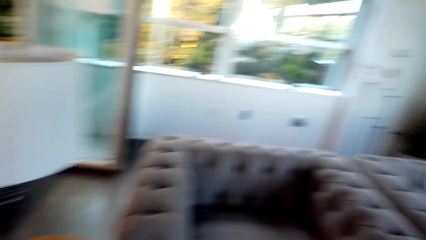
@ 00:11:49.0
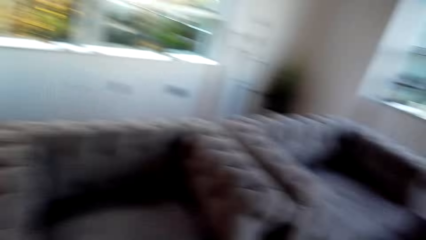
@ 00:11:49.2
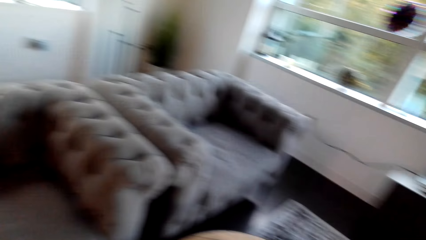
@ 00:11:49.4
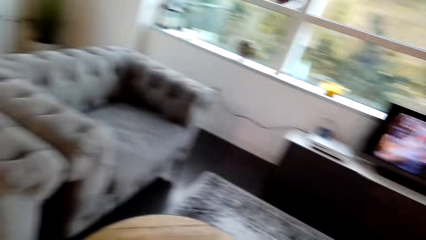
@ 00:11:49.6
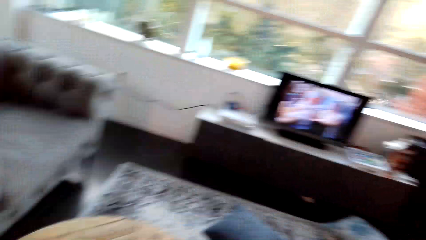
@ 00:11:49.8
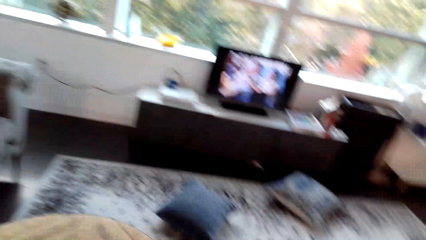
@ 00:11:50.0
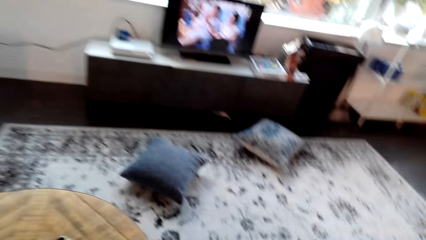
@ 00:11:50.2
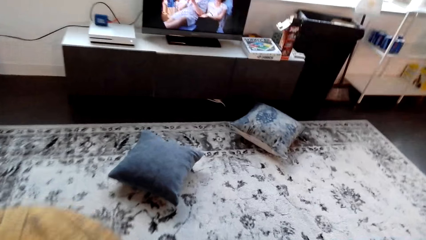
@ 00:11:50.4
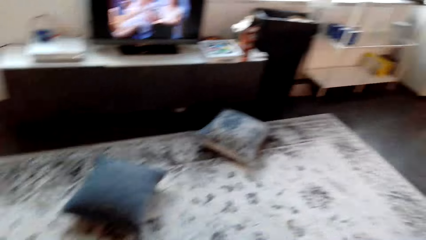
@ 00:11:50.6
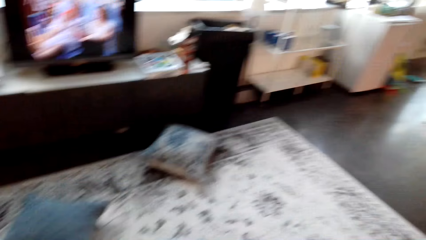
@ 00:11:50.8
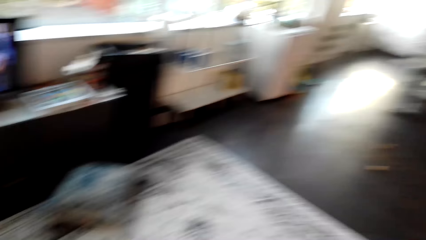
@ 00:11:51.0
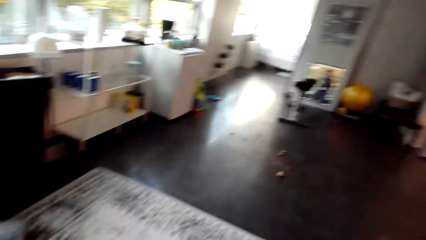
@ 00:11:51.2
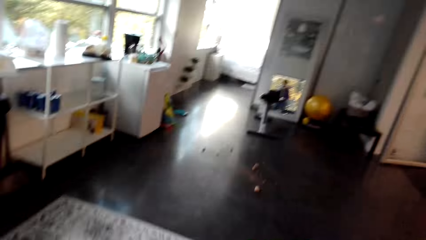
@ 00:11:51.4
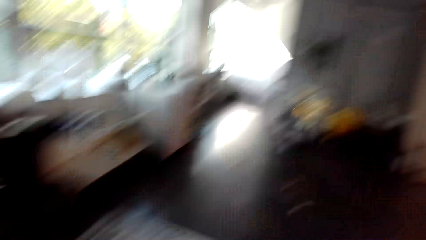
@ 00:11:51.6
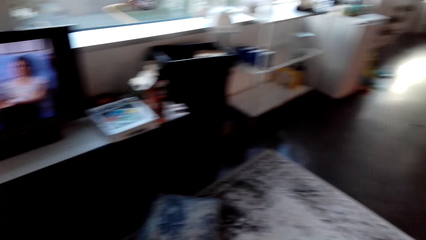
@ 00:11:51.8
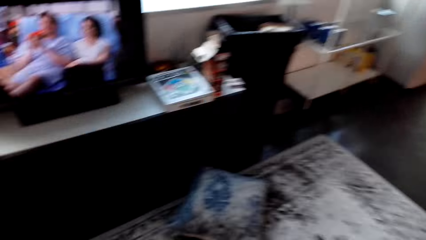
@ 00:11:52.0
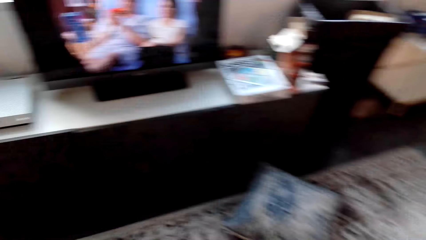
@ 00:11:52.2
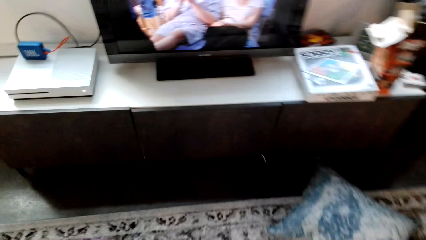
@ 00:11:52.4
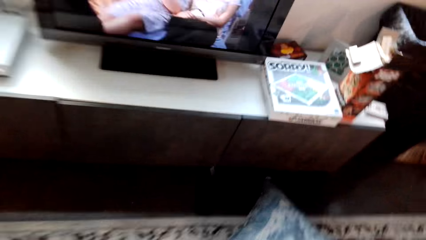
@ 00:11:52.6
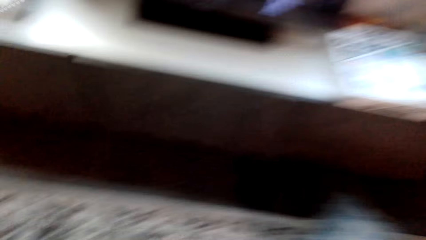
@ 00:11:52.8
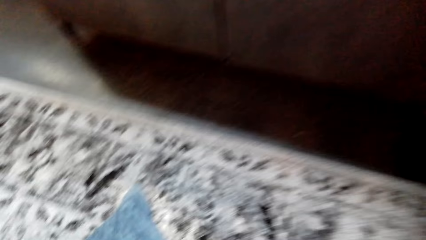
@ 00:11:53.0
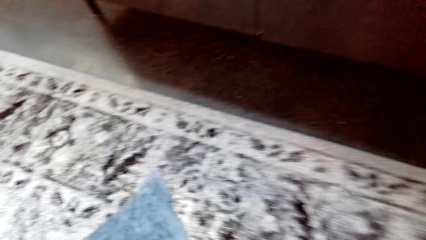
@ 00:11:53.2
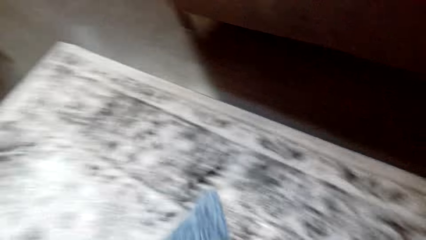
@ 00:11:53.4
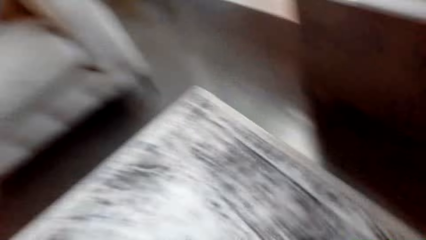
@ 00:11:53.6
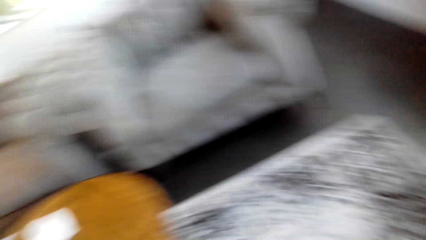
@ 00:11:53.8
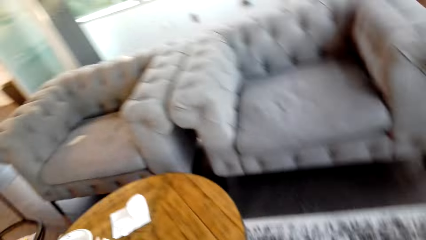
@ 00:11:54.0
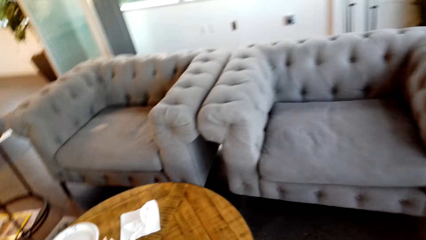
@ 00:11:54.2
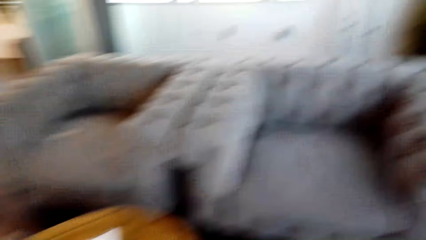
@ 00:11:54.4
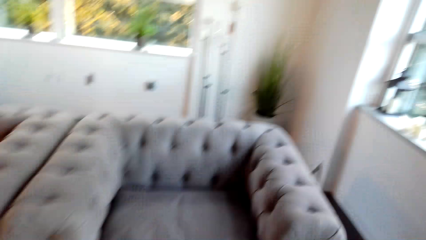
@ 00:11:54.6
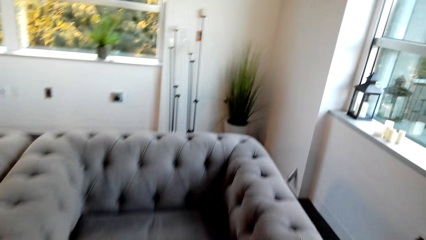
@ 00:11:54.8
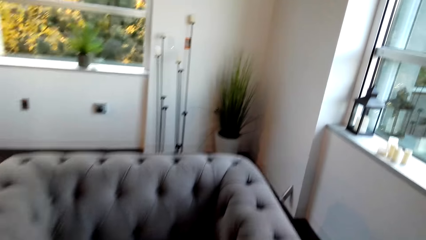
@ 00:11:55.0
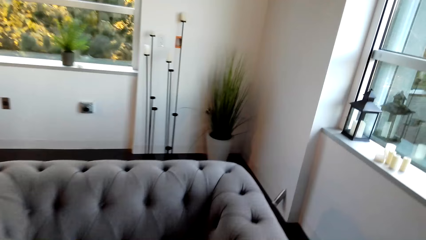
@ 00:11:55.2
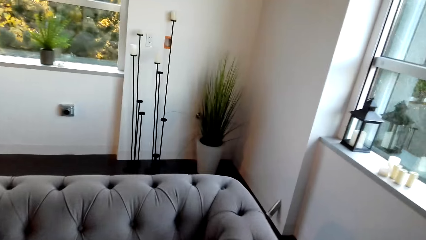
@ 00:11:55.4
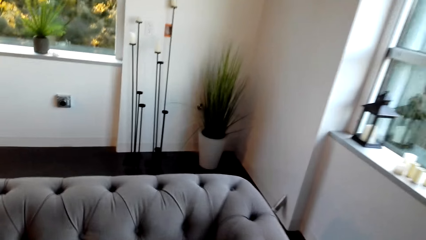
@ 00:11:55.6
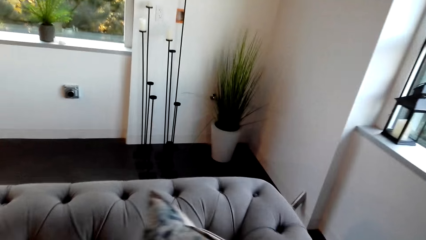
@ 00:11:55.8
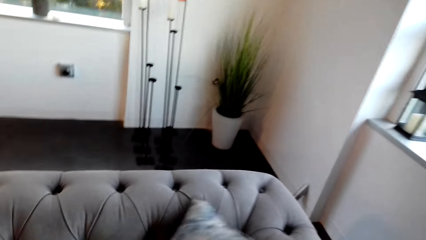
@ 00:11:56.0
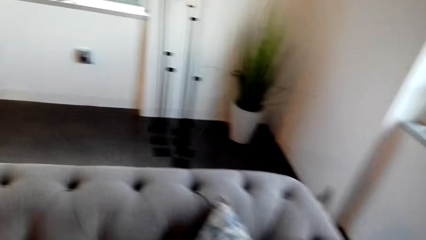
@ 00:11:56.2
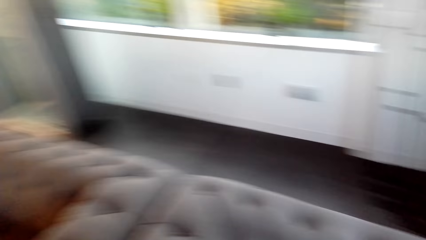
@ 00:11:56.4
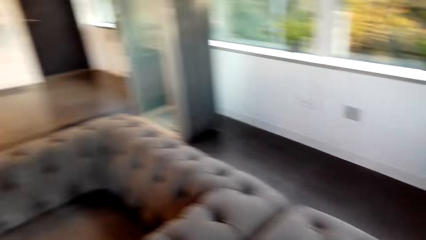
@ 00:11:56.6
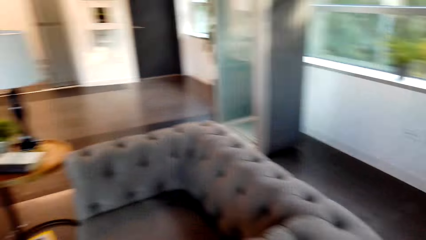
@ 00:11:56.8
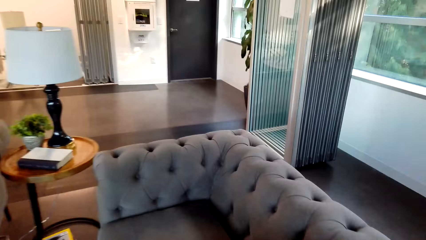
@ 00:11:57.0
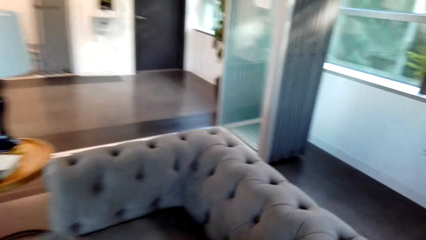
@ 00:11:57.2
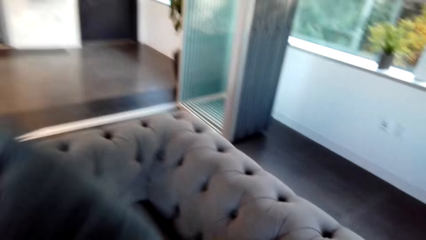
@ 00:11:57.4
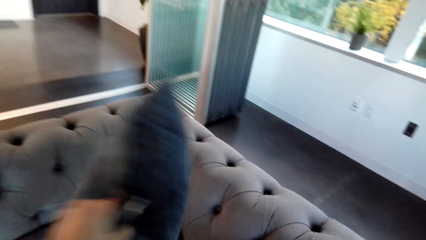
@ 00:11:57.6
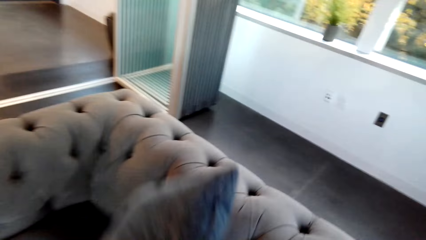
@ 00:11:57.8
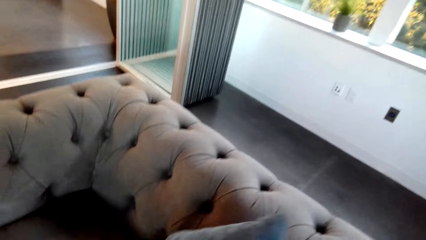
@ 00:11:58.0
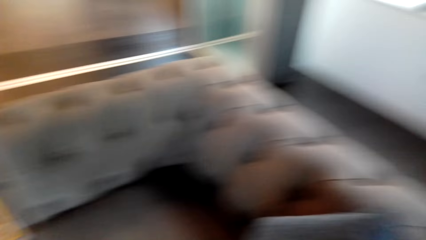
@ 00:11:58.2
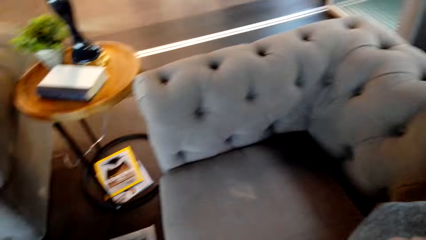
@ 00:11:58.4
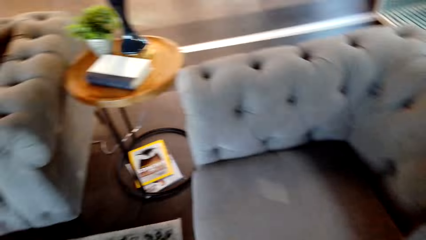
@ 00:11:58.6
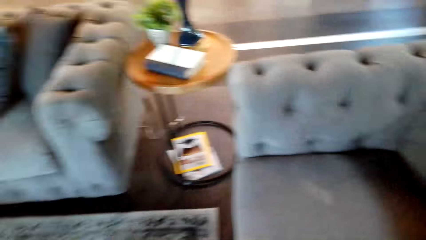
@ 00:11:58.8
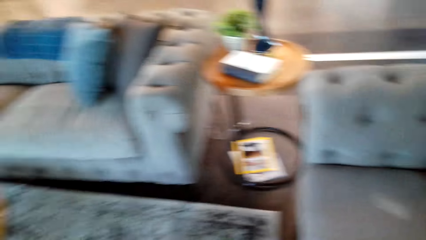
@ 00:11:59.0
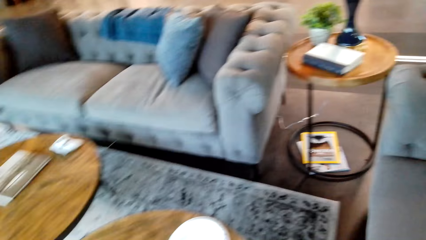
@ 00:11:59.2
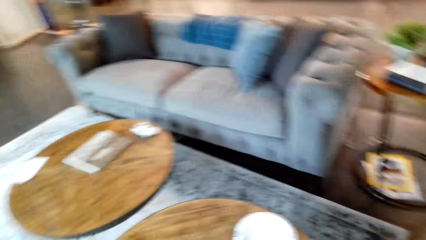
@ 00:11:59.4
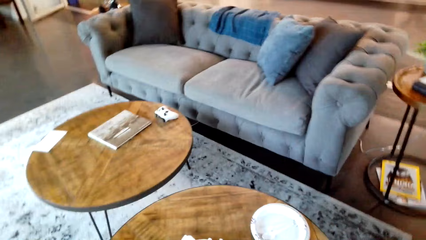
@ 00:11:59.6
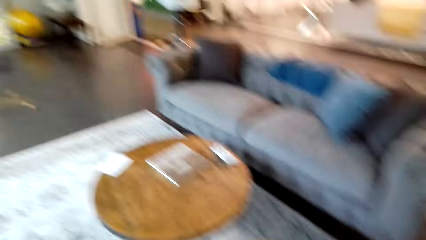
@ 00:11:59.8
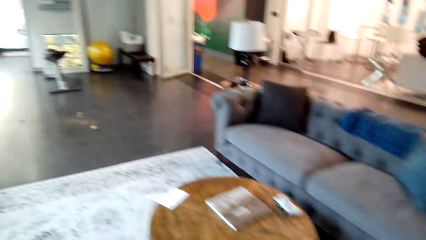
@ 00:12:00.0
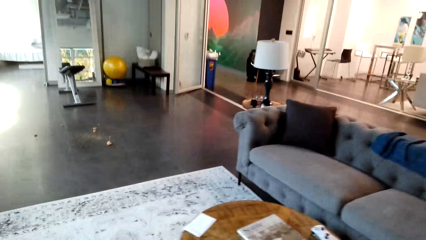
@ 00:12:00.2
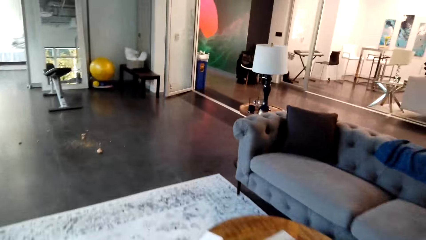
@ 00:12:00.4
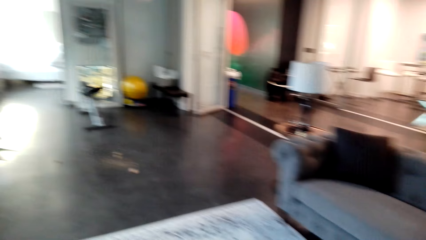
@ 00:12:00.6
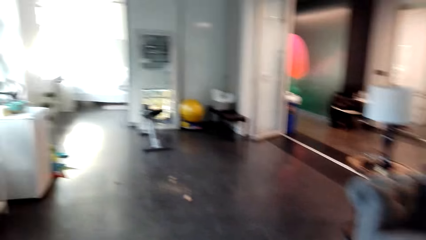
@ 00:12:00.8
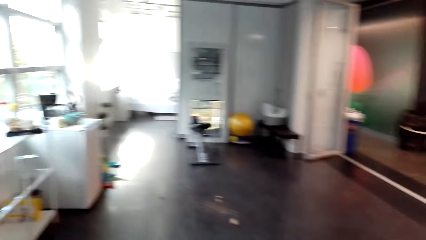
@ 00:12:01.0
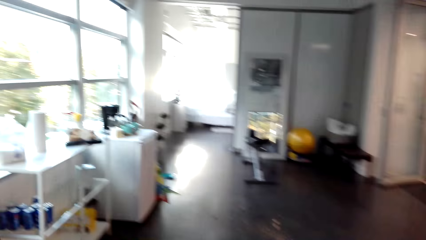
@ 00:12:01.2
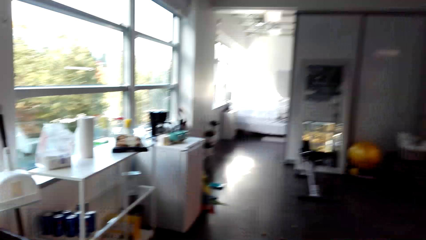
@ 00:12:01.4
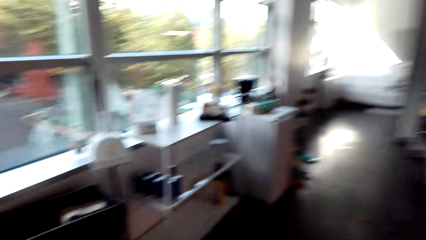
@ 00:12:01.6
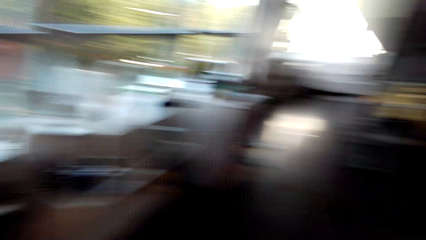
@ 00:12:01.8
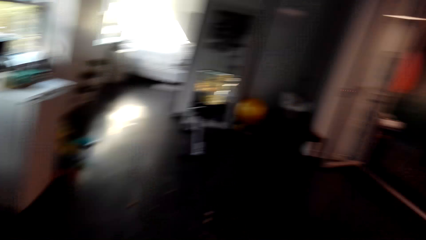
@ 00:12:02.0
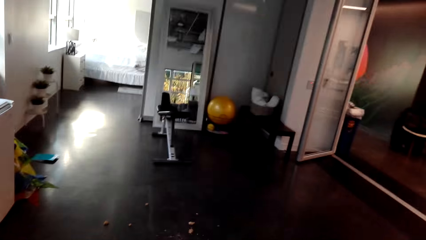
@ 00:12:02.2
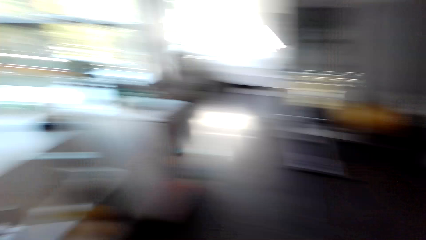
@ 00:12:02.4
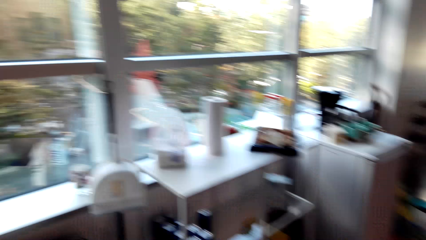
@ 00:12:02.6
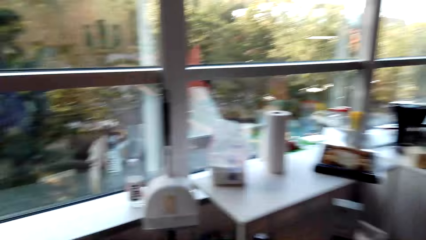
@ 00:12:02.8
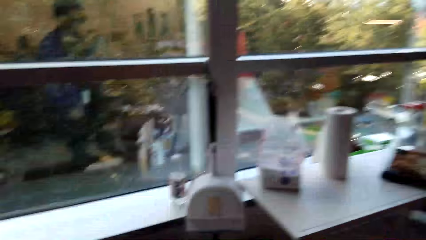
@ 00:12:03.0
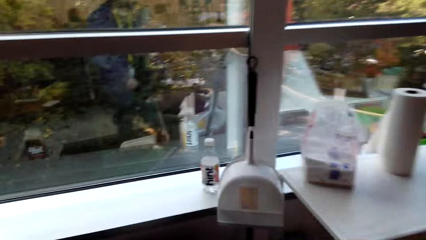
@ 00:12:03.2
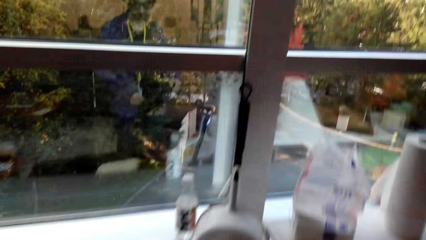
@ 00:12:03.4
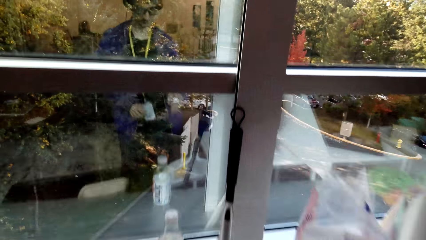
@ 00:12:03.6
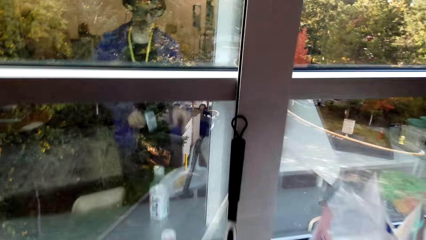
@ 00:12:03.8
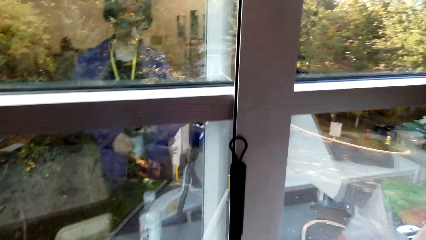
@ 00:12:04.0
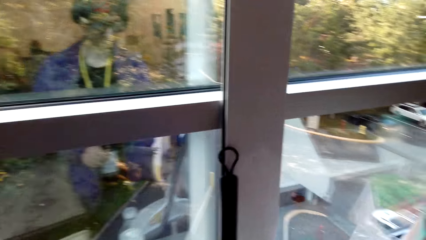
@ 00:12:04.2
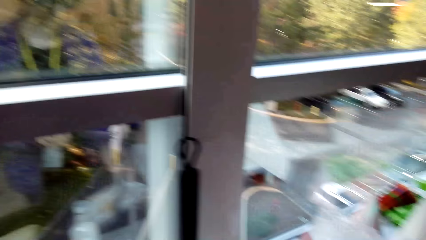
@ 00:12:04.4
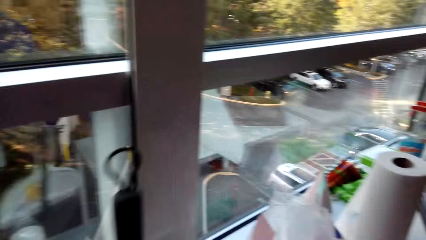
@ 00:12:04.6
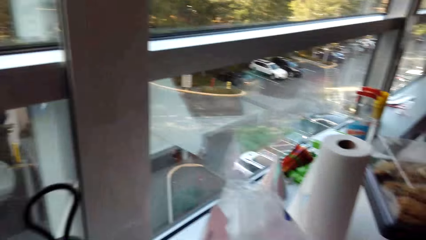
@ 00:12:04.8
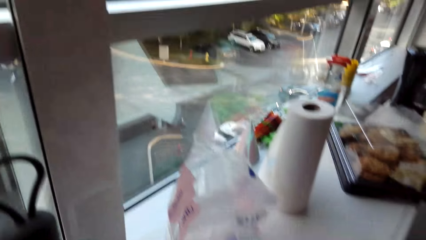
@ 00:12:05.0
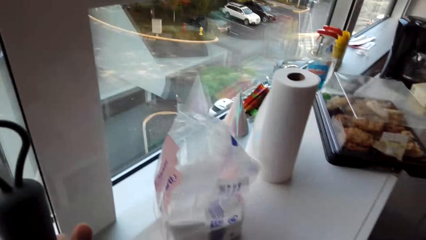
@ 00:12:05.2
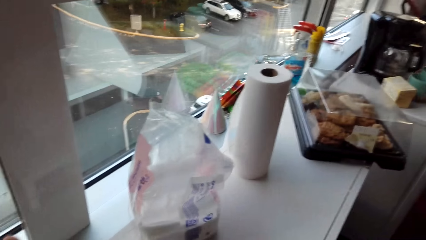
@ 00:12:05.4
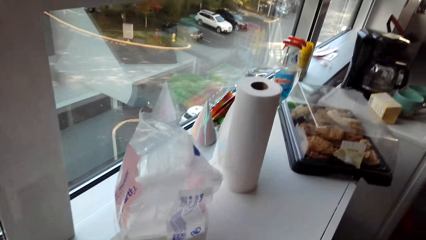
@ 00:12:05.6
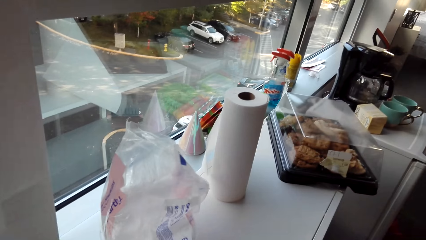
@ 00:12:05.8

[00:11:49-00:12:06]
A man talks to the camera wearer. The camera wearer picks up a pillow. They look on the seats. They move in the house. They put the pillow on the couch. They move beside the couch. They put the pillow on the couch. They walk in the house. They take a broom.
